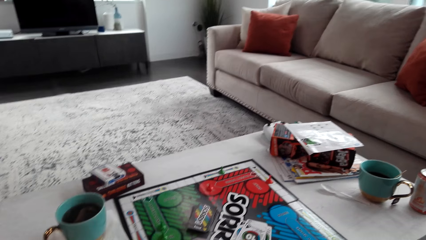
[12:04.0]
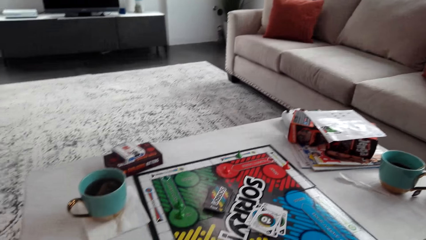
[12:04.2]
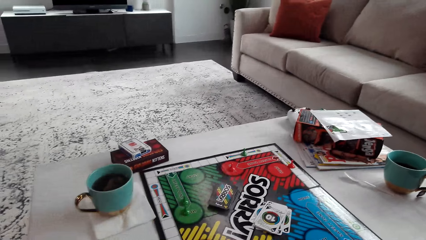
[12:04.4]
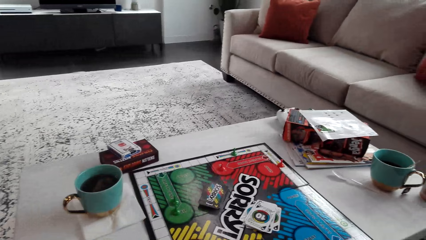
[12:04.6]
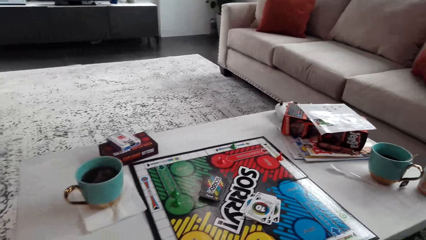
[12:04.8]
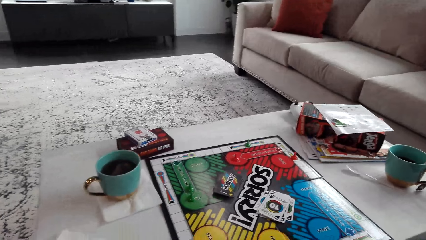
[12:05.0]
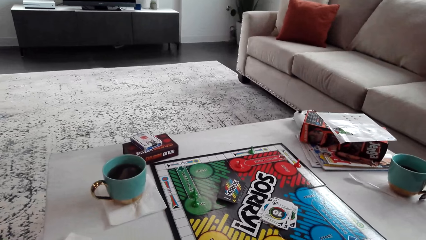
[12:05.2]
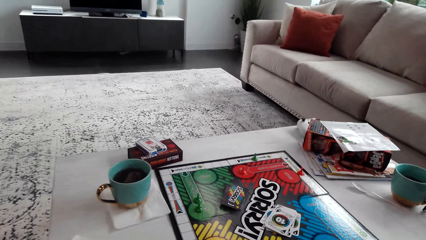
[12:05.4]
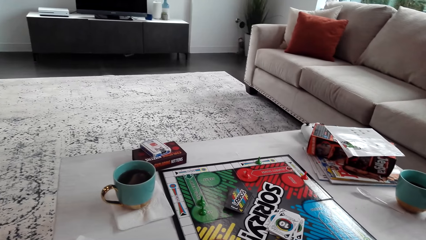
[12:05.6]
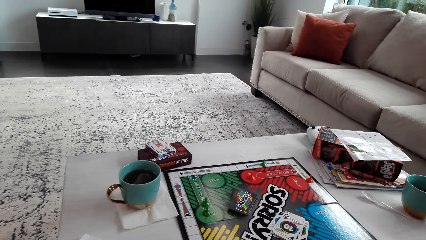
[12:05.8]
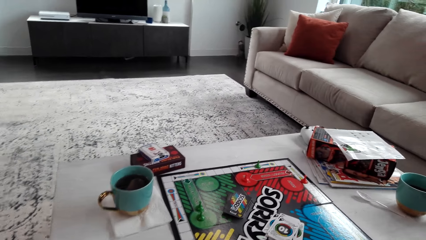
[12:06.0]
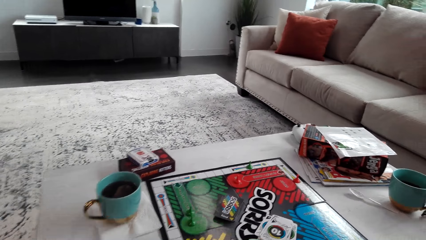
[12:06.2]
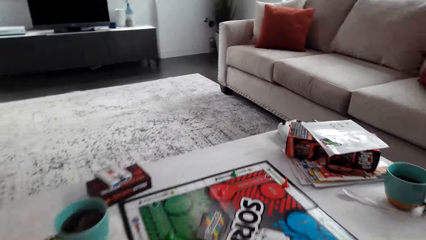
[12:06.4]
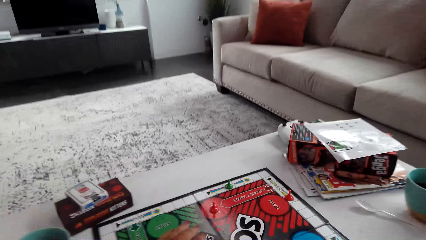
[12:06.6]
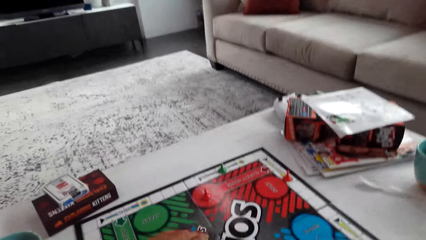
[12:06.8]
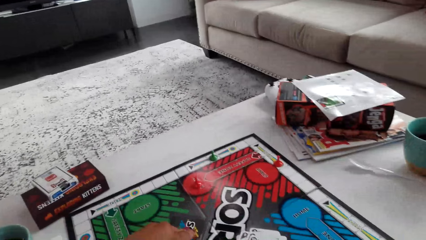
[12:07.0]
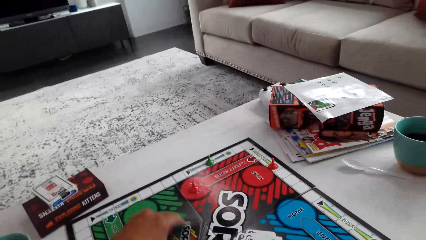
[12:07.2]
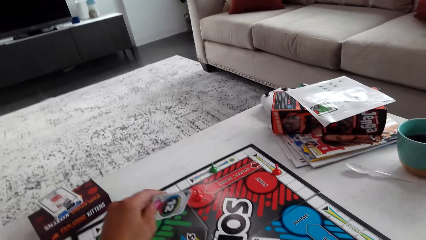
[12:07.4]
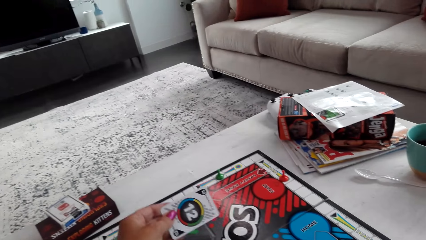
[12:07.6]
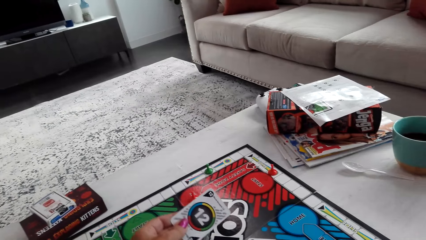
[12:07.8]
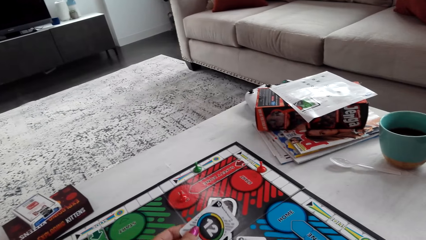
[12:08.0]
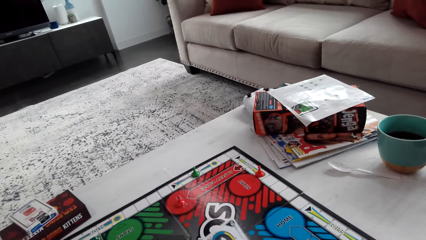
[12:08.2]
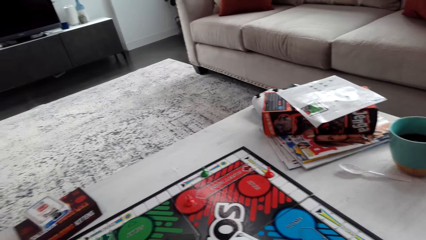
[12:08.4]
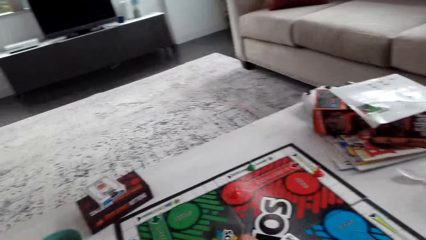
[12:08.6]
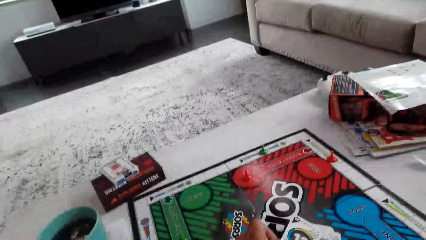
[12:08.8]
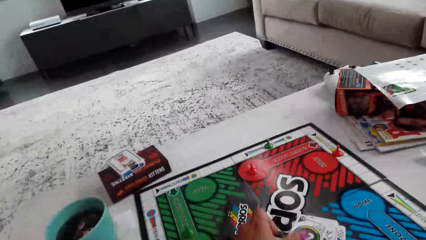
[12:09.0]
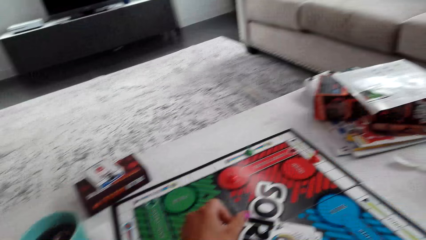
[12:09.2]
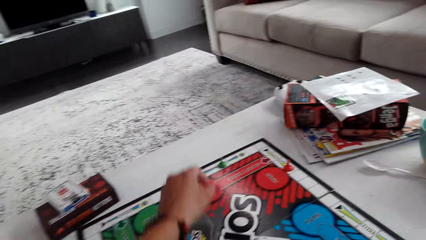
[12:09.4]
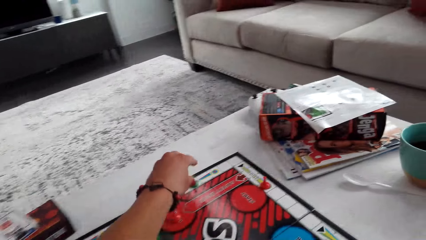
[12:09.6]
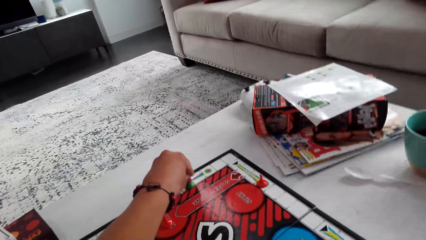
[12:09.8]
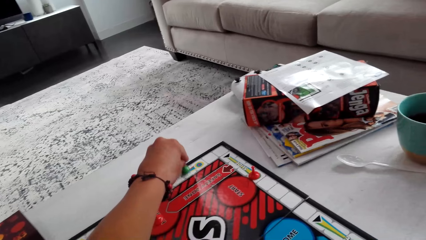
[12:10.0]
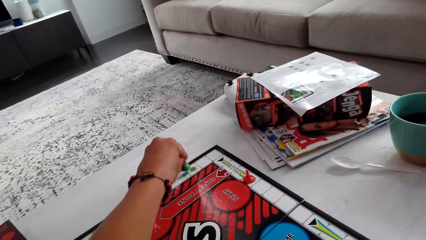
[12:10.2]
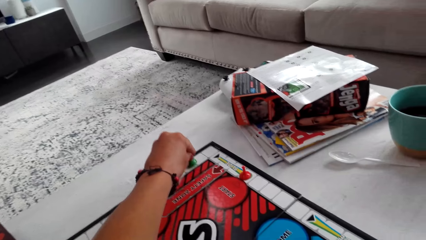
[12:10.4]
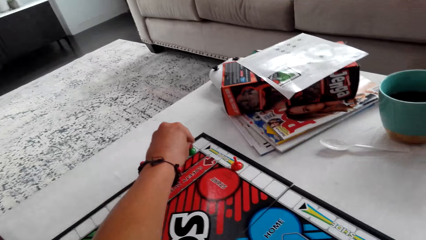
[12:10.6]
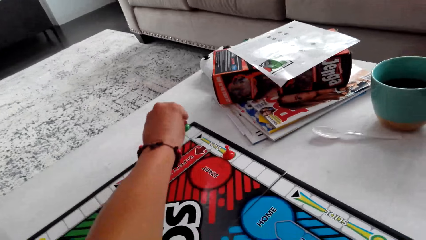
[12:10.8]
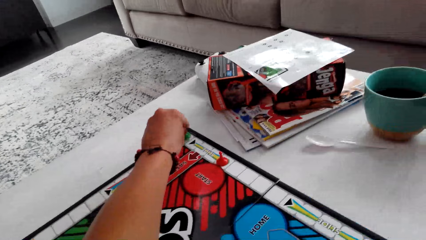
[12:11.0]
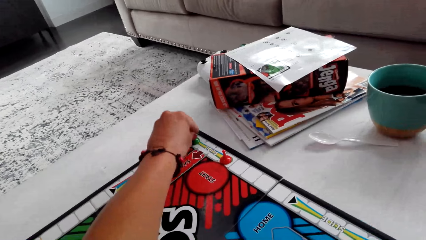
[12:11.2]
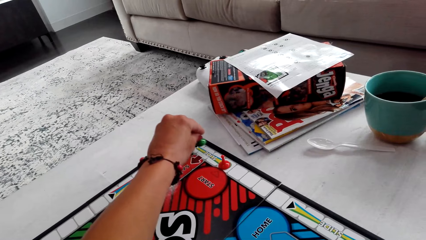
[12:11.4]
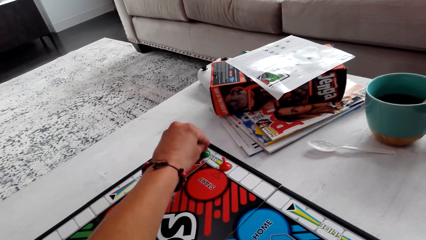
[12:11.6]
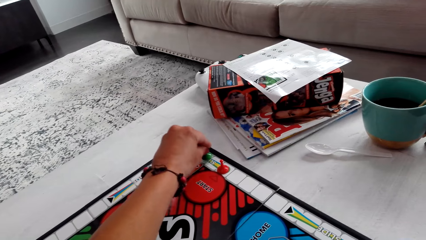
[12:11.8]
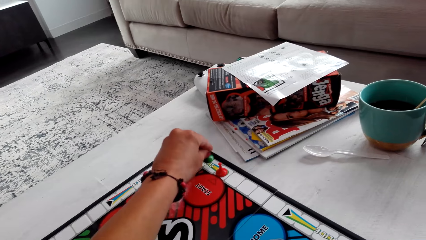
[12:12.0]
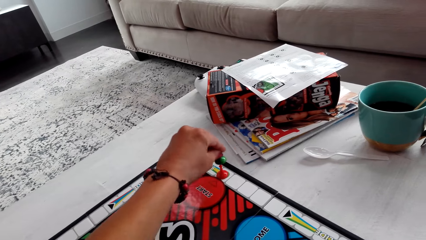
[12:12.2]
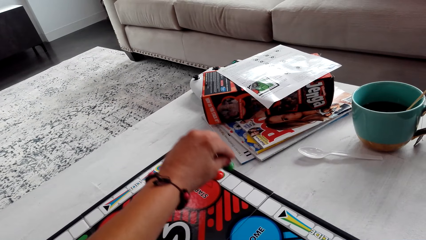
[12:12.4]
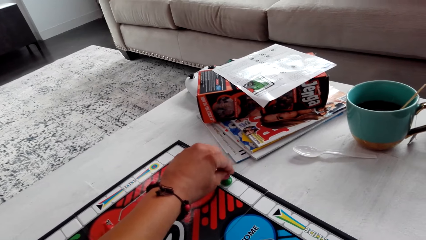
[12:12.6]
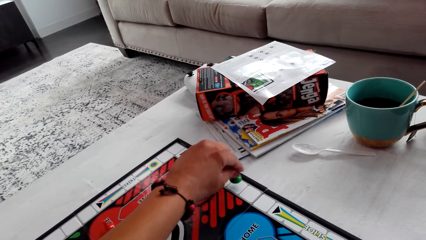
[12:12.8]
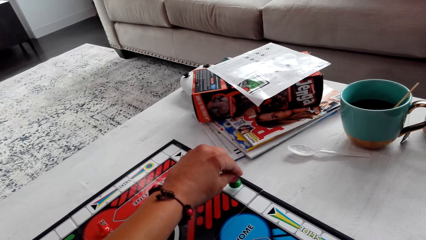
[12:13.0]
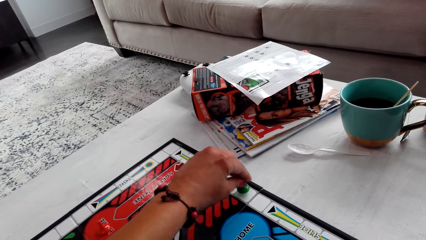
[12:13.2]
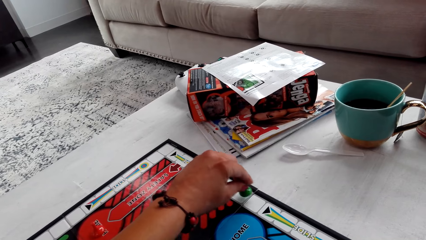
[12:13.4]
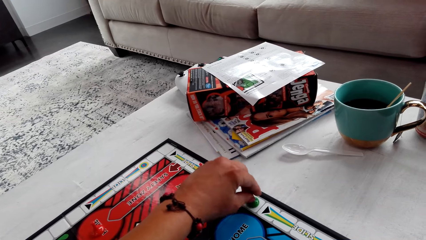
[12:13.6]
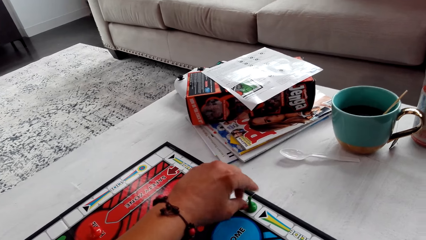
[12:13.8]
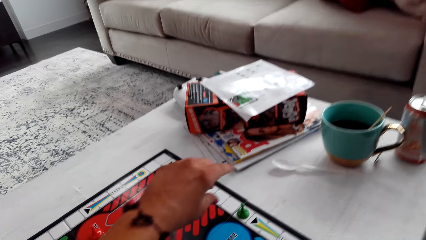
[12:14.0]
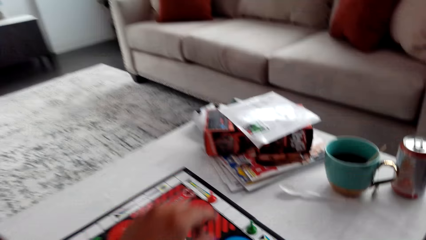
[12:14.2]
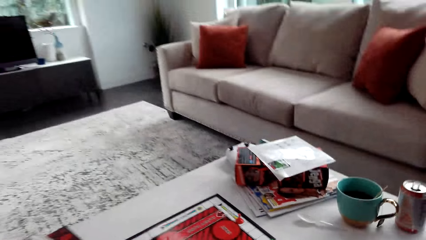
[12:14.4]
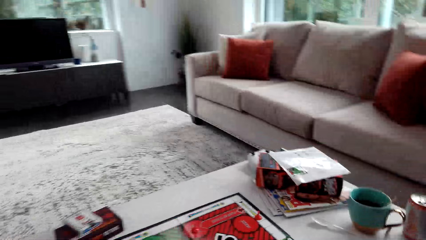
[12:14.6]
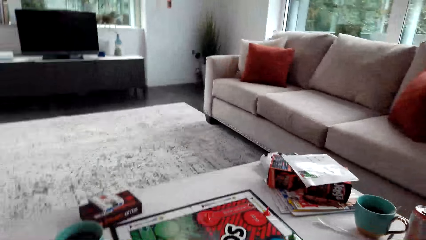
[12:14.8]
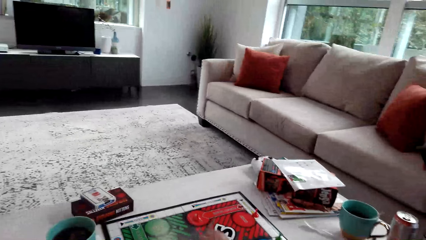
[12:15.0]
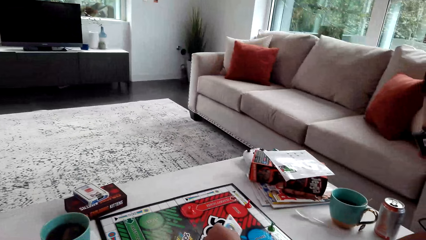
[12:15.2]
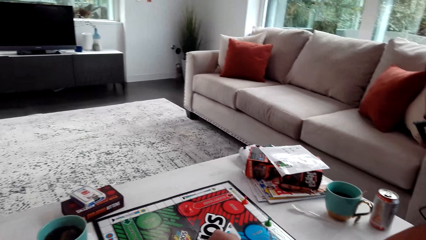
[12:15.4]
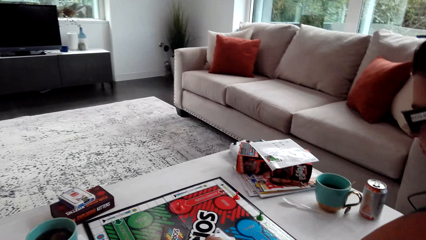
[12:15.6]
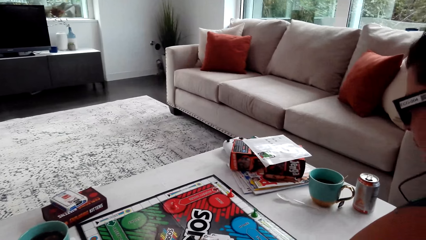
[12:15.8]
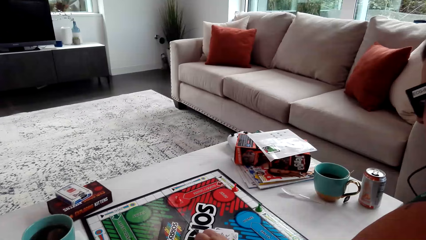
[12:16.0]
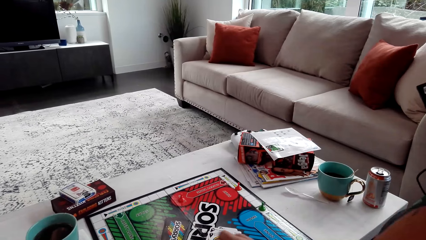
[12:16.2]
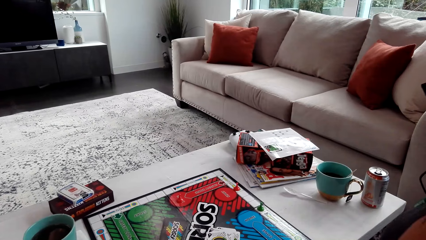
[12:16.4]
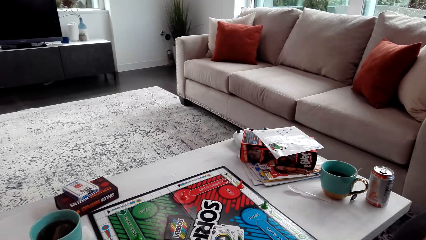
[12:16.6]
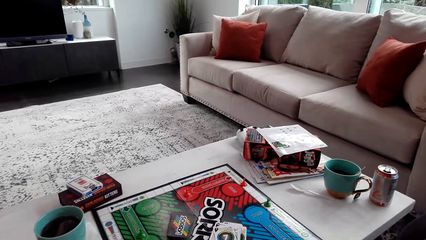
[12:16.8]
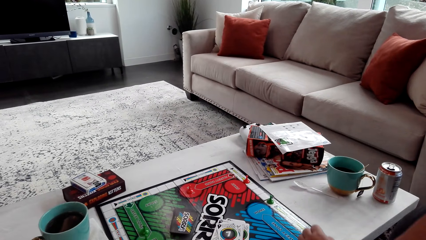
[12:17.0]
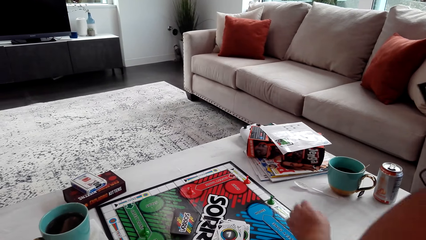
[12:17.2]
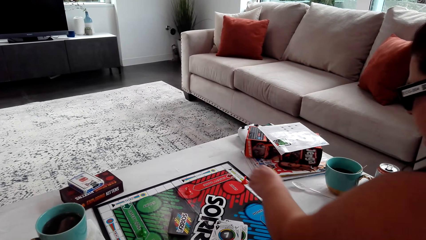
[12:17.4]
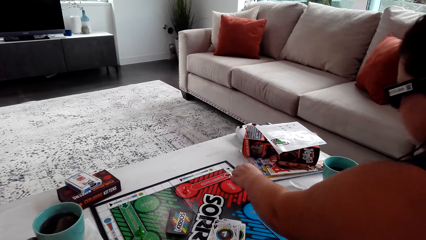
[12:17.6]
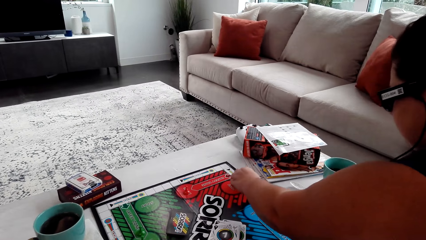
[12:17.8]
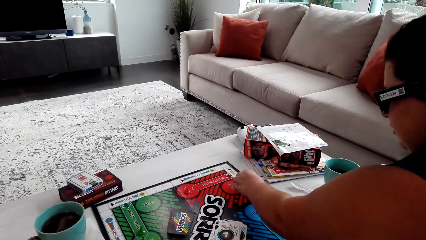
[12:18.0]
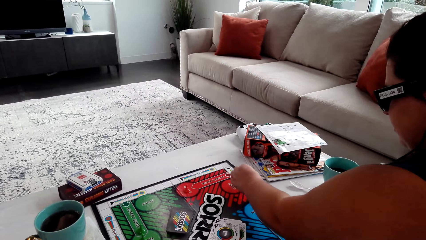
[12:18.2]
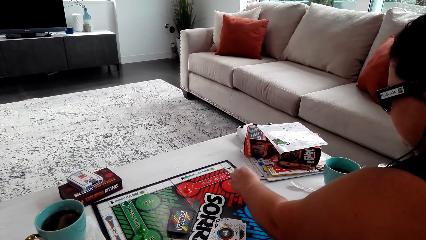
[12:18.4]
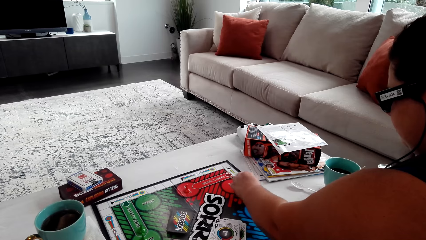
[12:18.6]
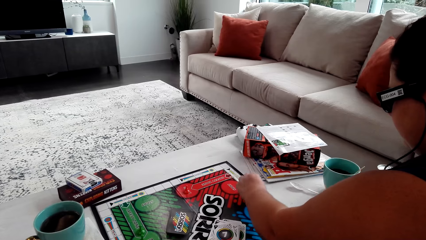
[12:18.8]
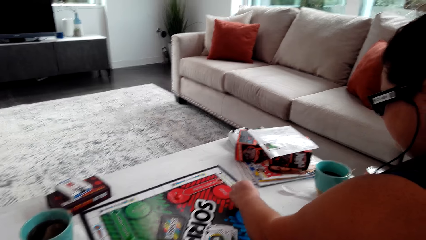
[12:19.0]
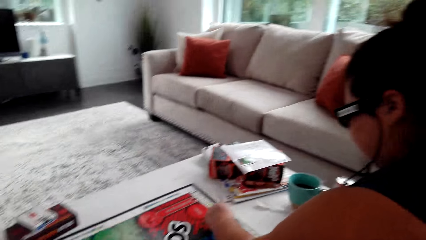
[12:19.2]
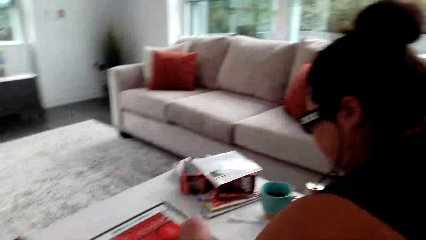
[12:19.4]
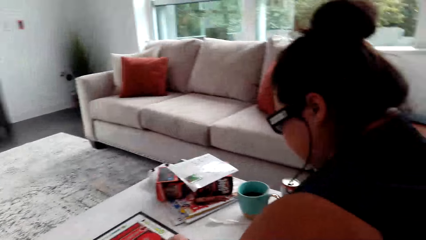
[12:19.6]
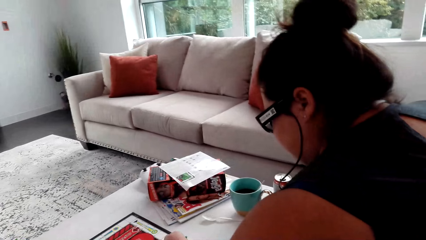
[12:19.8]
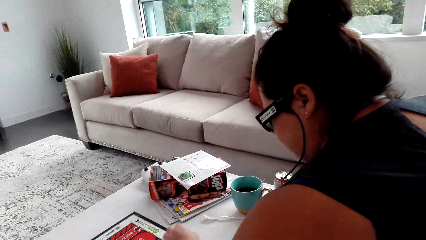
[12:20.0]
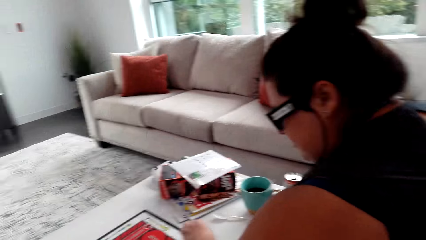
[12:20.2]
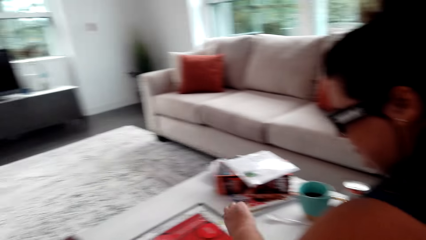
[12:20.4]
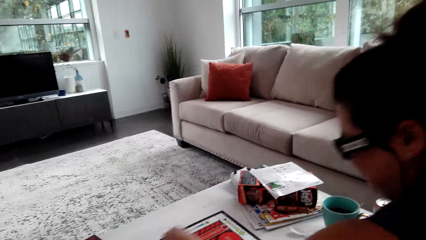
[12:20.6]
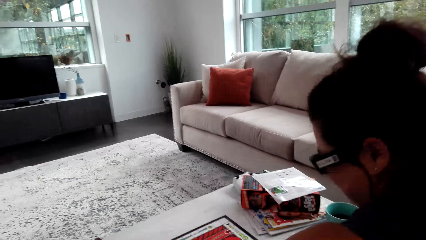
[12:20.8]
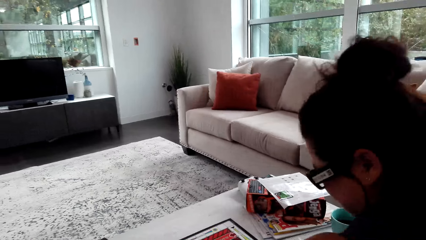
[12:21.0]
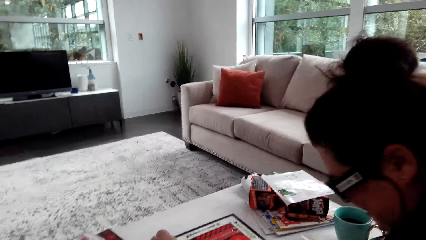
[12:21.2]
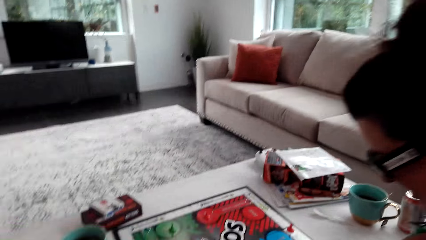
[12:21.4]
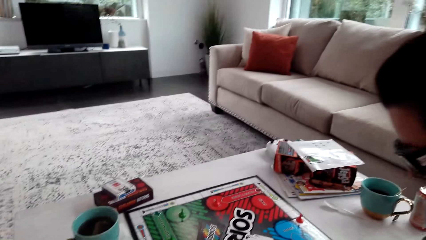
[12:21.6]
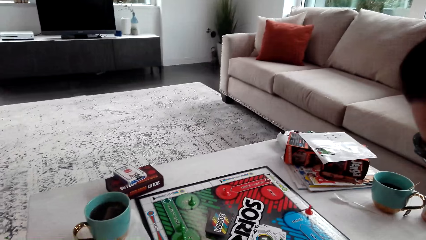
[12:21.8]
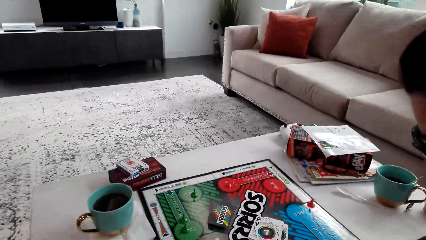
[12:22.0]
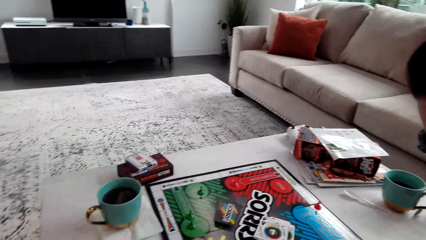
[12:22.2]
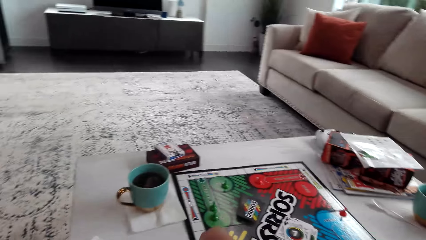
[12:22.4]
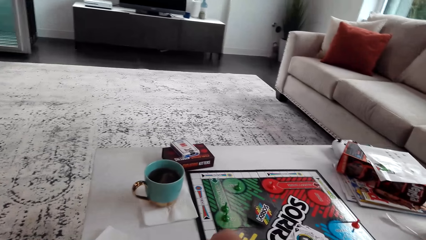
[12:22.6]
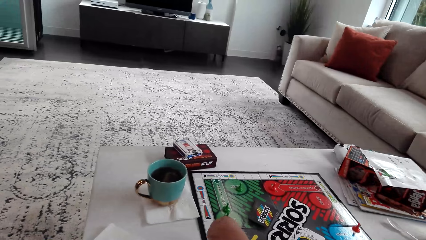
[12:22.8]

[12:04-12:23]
The camera wearer picks up the card. They put the card down. They move the pawn. A woman picks up the card. The woman moves the pawn.
